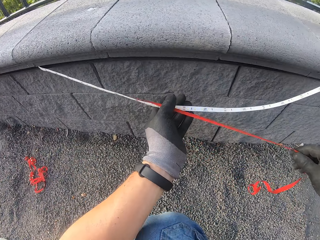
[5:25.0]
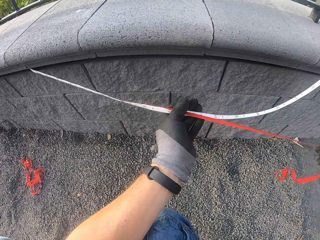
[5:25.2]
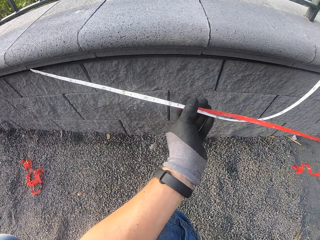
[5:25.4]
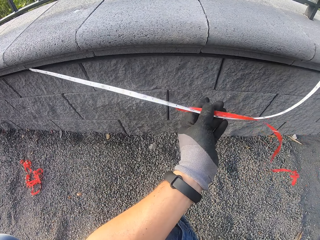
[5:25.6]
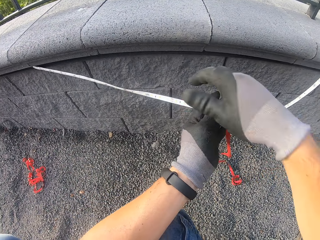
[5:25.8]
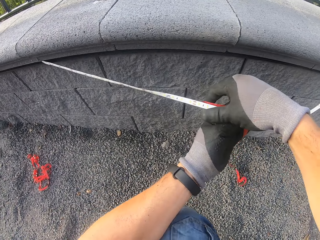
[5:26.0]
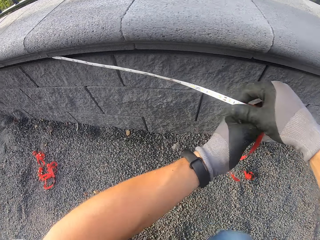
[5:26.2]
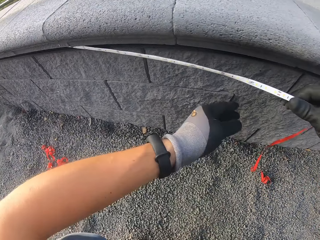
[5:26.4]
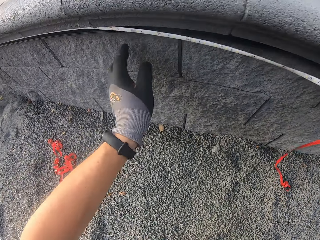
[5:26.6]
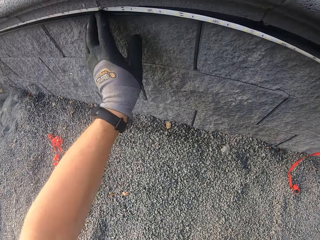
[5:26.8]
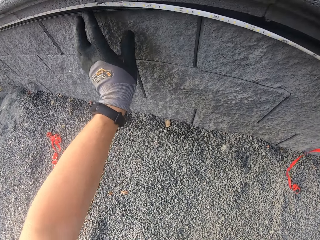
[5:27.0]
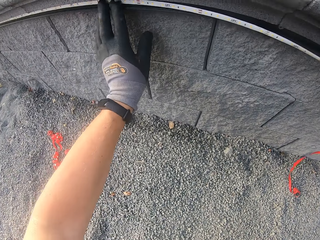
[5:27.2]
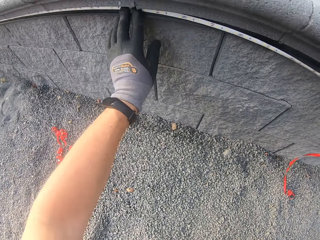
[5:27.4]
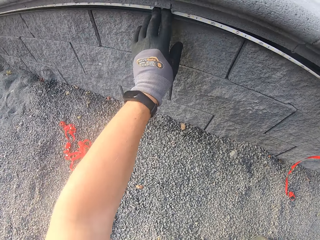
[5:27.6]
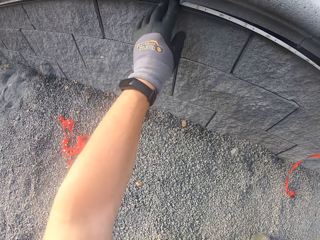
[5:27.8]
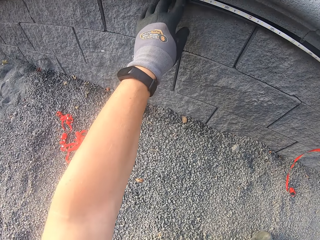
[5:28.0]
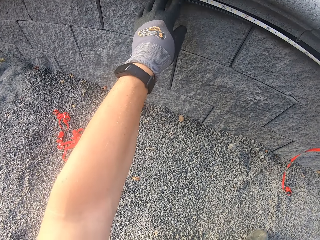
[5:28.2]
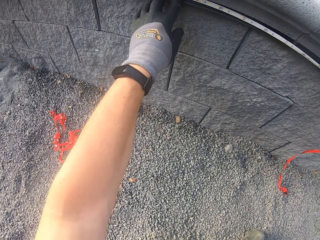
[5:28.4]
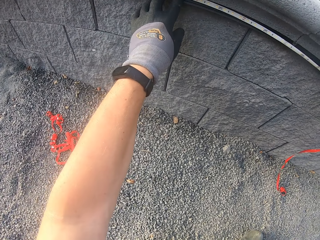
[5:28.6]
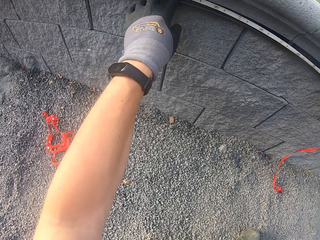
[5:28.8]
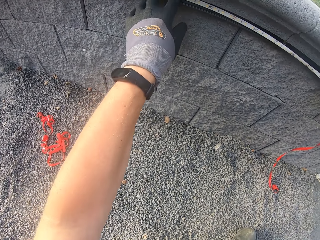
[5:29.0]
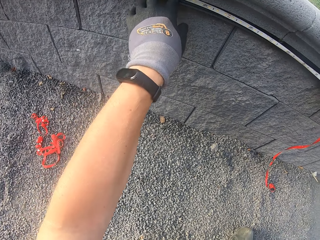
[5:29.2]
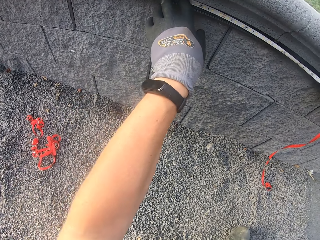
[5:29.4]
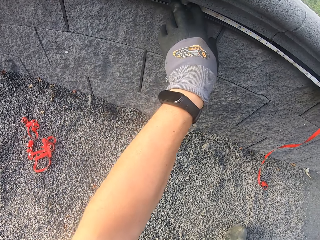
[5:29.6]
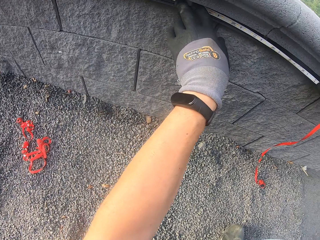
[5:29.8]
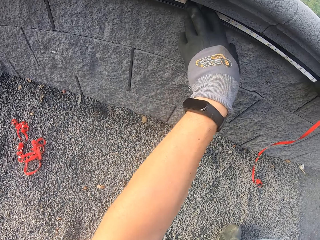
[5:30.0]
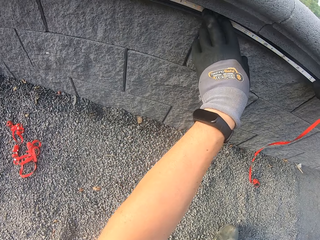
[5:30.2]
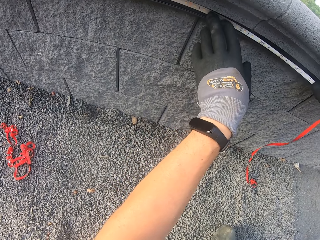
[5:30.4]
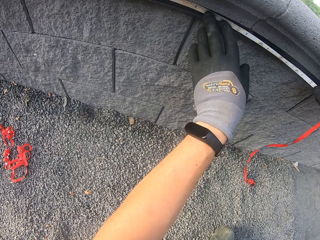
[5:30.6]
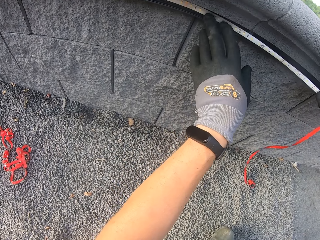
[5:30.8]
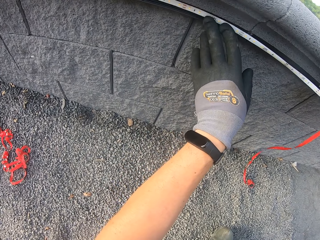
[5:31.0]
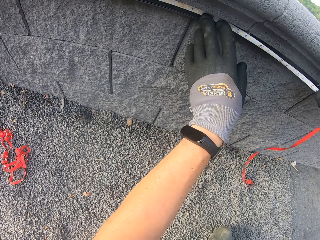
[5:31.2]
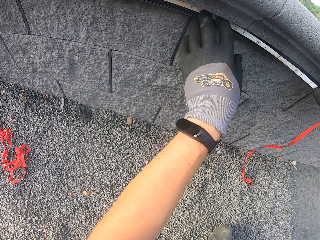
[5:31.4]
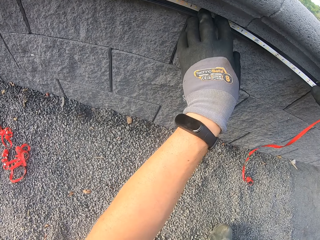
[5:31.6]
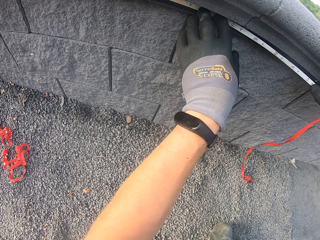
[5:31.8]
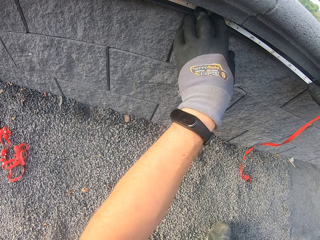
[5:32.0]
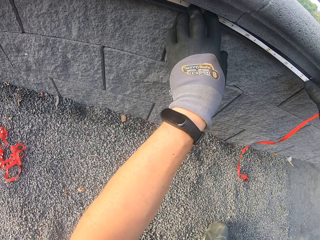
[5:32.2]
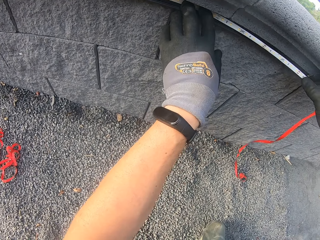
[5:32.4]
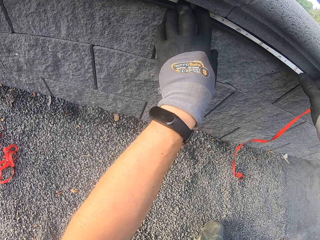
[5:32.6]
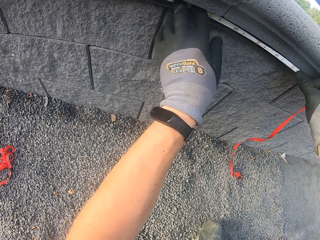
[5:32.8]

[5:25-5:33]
The camera wearer attaches something to the wall.

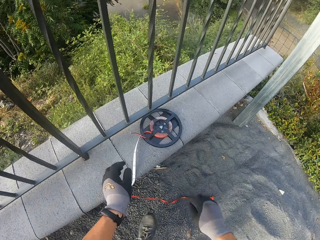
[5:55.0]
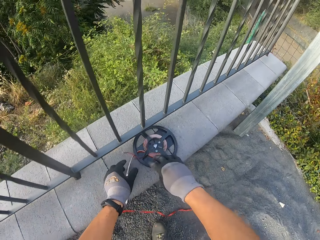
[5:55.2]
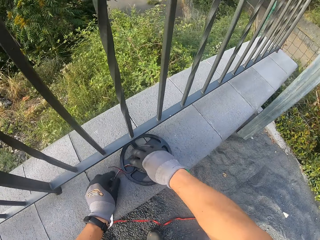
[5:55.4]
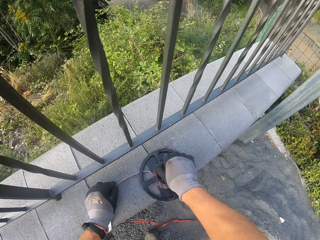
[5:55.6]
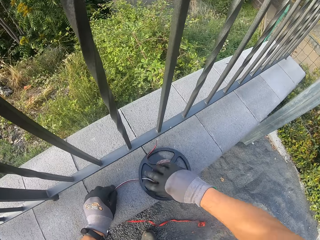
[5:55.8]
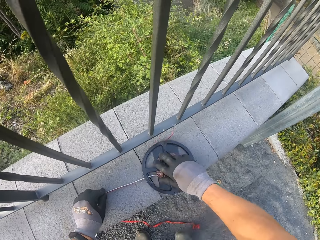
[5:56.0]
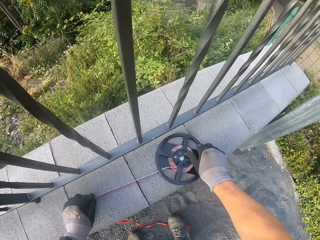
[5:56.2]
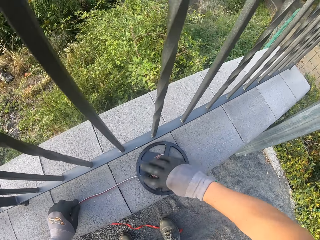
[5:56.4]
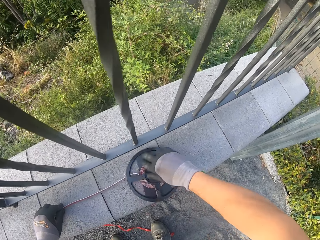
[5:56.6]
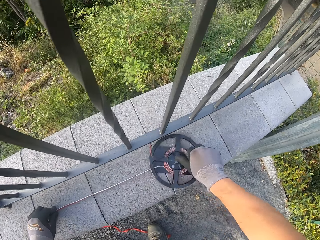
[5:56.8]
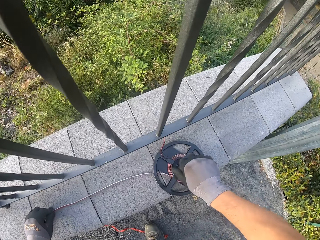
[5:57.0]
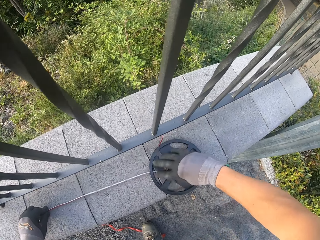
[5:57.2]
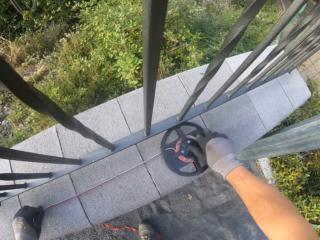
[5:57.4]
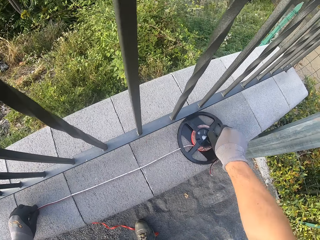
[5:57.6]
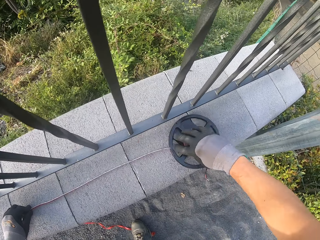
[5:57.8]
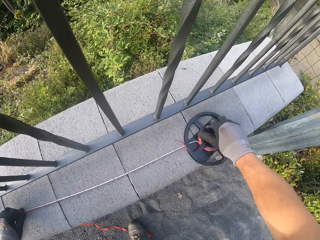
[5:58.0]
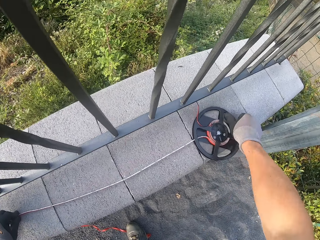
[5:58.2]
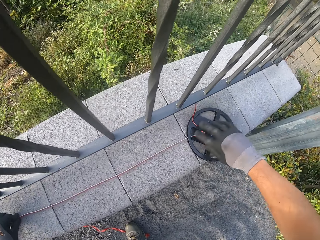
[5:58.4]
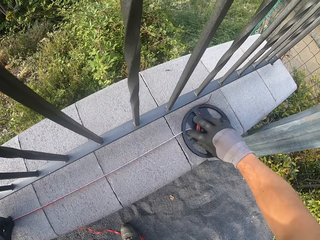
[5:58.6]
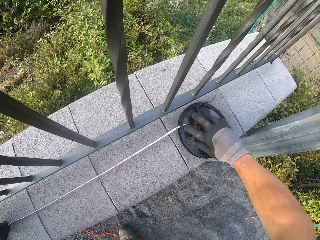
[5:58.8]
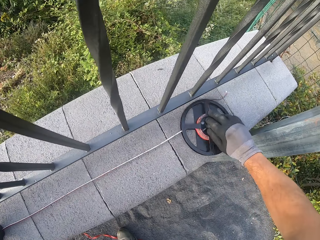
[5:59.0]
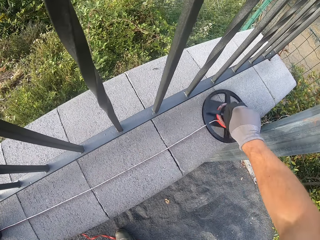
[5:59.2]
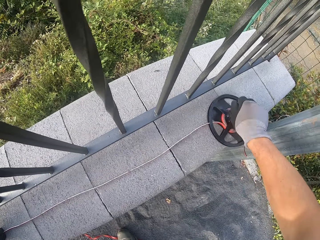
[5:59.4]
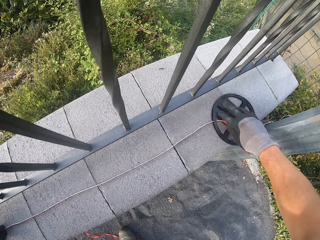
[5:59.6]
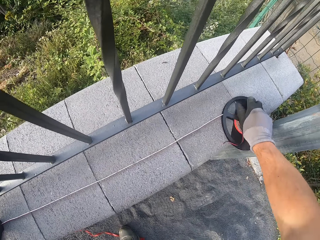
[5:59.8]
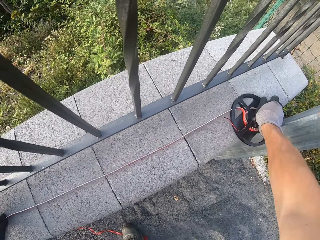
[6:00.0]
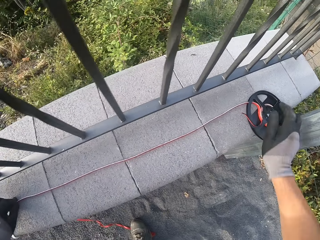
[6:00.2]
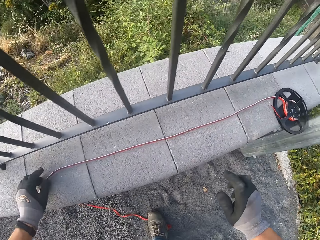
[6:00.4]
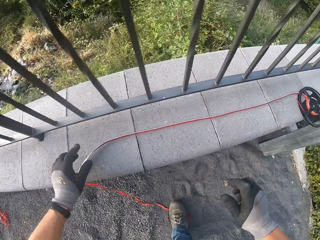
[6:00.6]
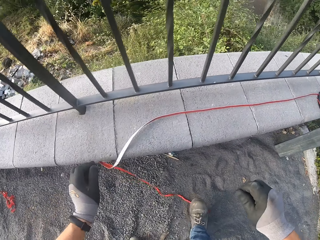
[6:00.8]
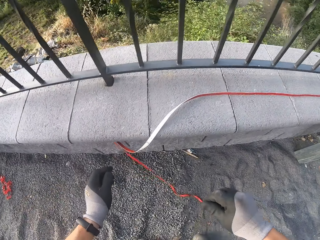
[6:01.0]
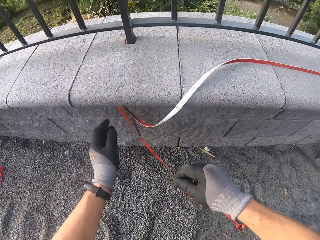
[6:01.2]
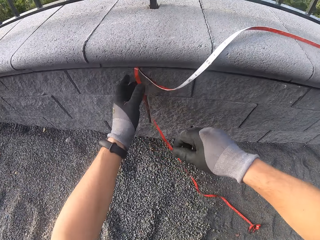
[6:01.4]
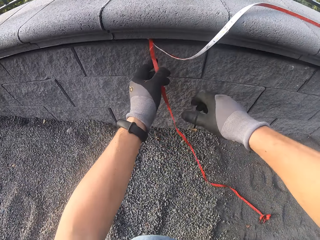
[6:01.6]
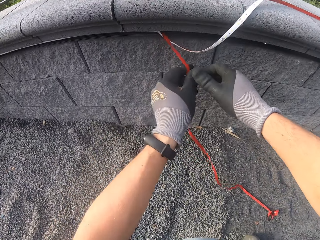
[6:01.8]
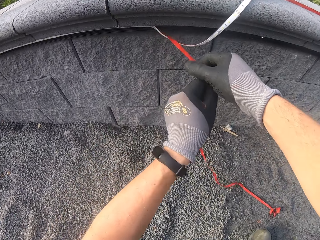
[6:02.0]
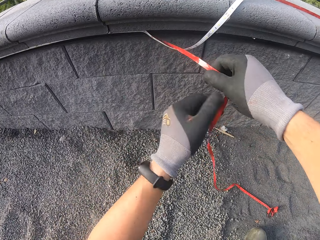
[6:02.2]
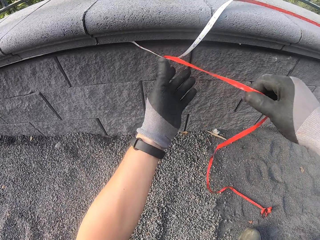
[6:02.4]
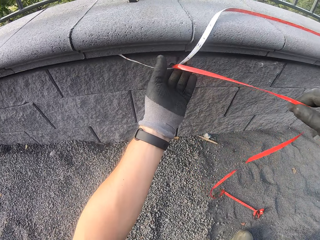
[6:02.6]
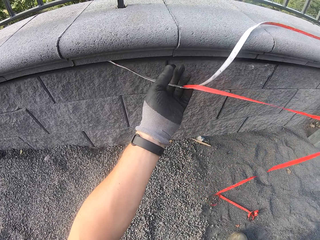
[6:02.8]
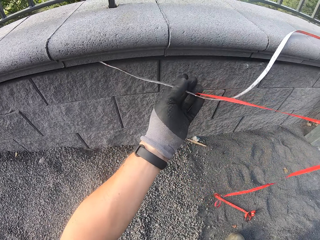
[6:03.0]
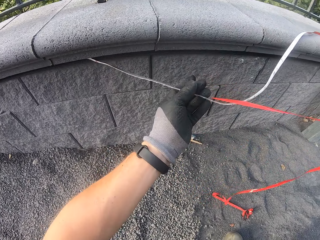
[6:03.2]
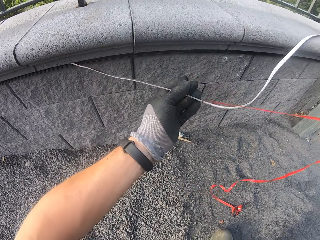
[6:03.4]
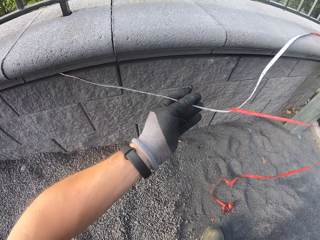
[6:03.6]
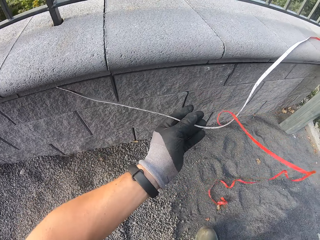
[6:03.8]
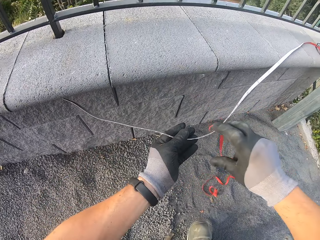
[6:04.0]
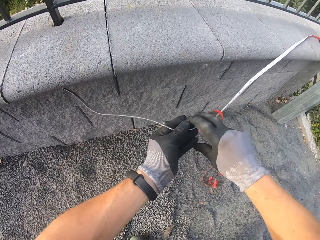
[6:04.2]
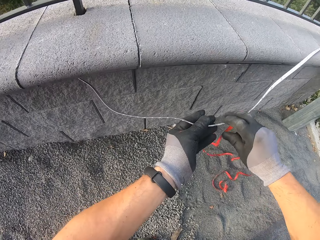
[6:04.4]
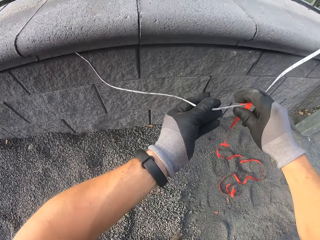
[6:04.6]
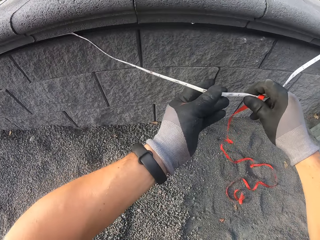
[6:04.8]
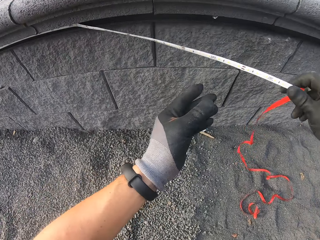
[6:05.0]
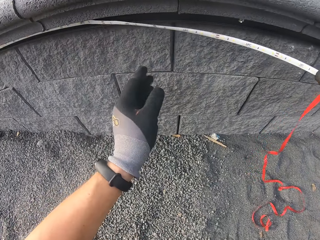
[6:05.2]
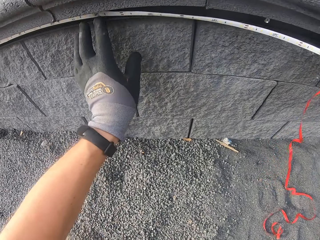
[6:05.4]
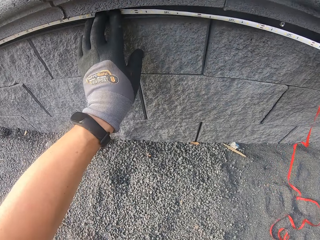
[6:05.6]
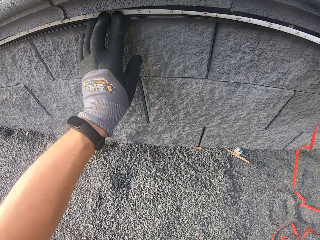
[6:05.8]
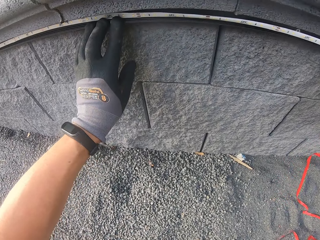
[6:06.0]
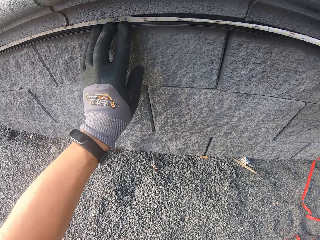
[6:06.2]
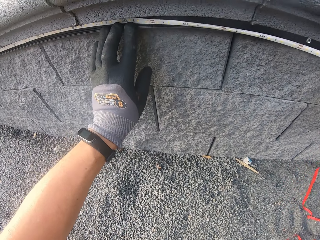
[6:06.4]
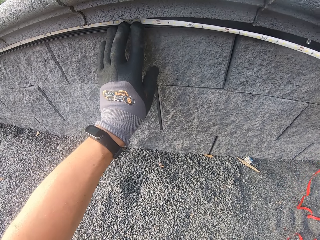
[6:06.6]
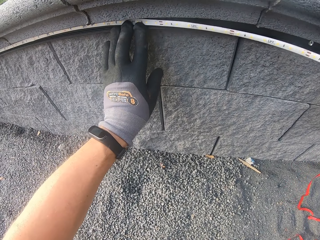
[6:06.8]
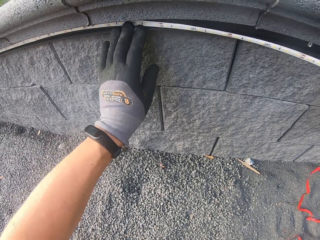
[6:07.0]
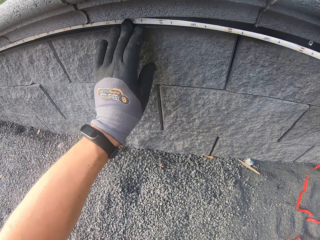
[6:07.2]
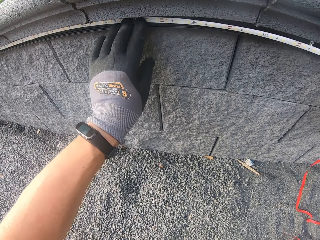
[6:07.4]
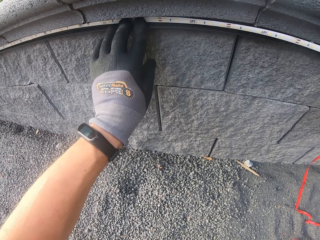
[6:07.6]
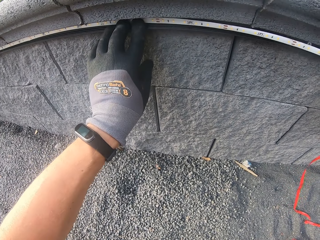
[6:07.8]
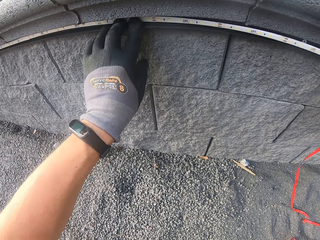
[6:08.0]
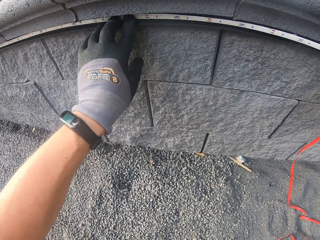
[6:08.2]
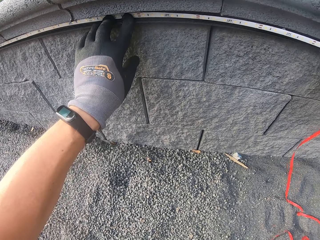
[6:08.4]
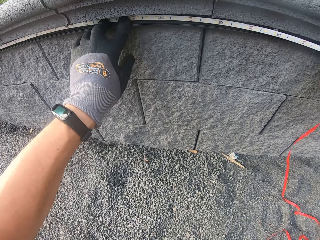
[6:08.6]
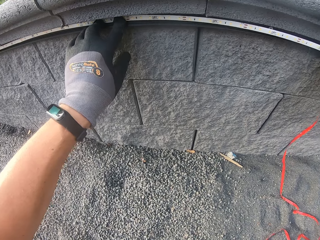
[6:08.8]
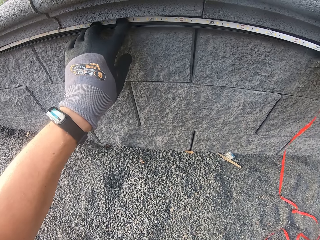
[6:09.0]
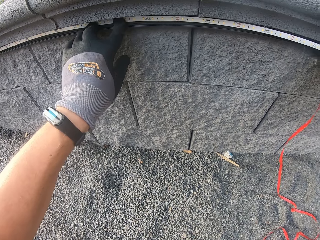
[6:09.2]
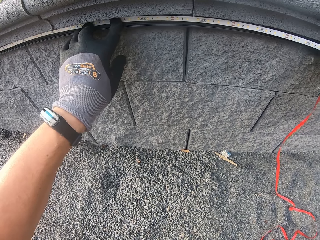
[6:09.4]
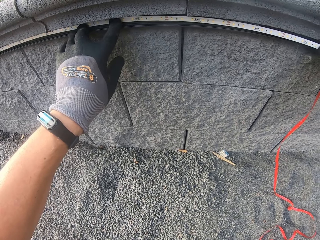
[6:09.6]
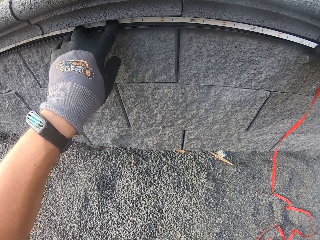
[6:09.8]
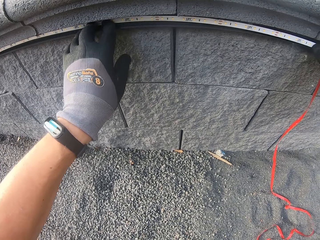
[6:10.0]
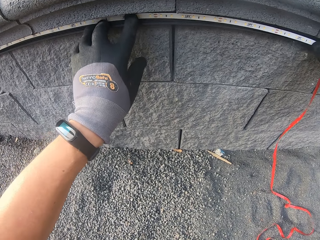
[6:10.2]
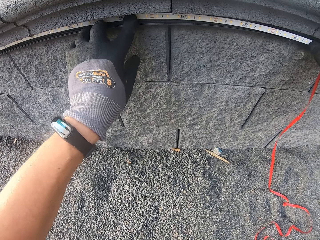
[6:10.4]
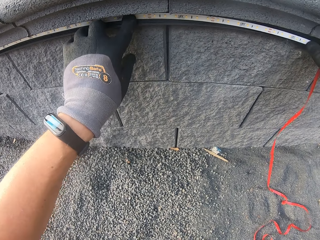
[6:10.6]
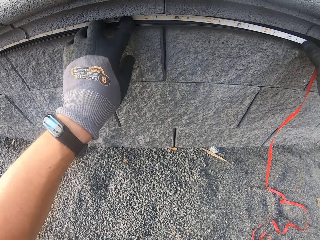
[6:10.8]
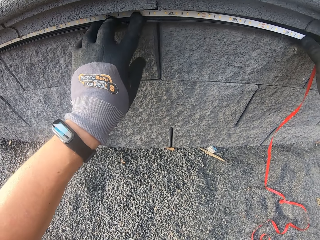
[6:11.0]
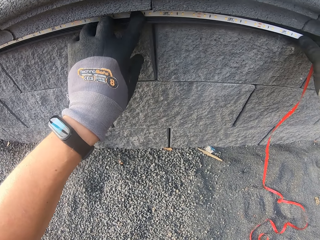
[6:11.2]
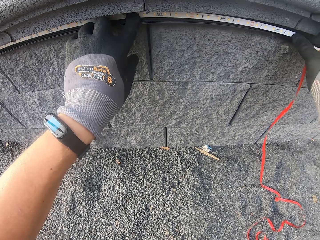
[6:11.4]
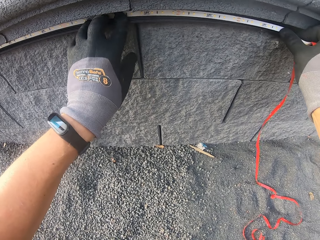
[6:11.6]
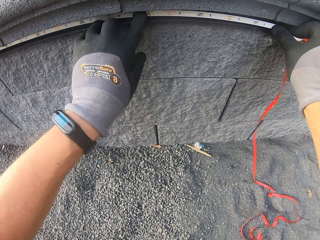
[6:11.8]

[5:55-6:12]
The camera wearer rolls something. They attach something to the wall.
